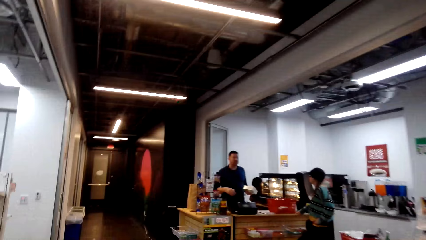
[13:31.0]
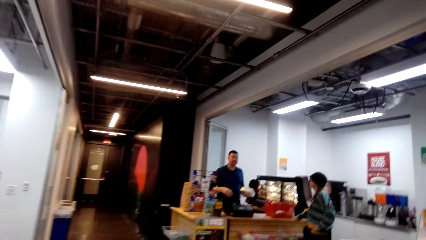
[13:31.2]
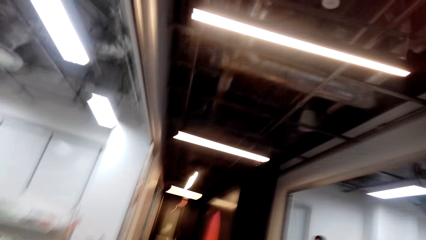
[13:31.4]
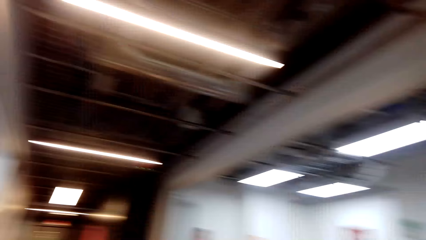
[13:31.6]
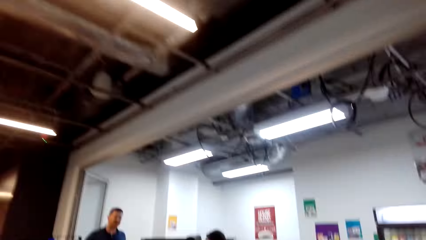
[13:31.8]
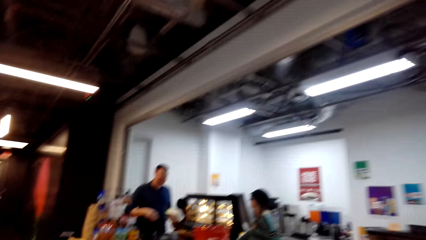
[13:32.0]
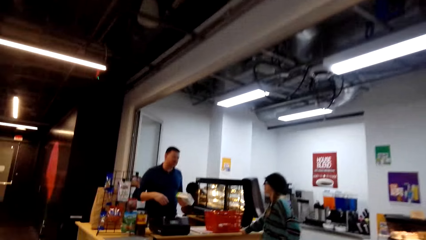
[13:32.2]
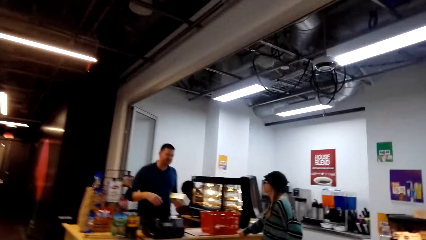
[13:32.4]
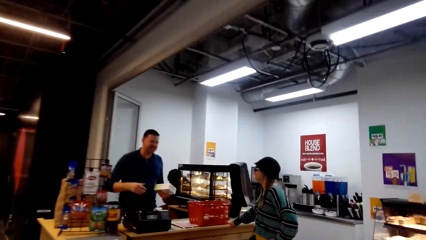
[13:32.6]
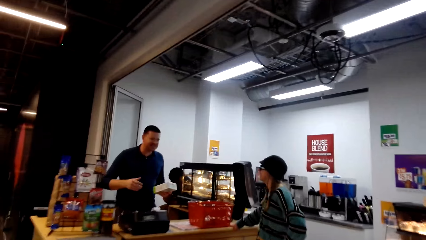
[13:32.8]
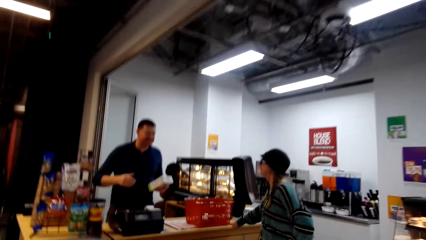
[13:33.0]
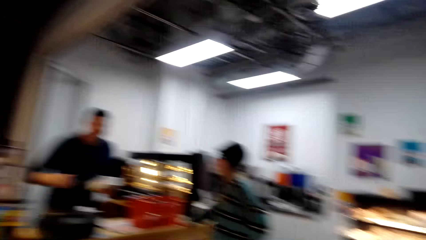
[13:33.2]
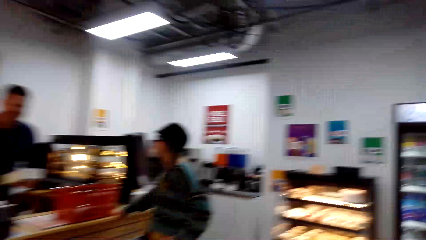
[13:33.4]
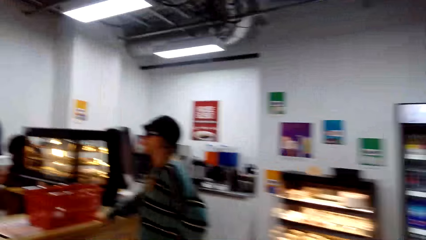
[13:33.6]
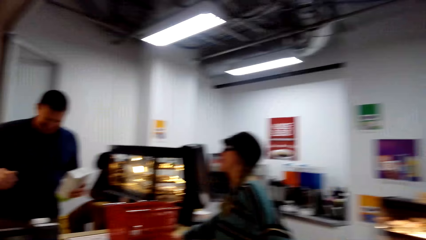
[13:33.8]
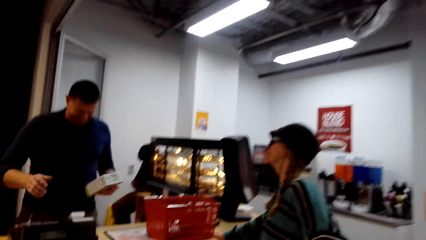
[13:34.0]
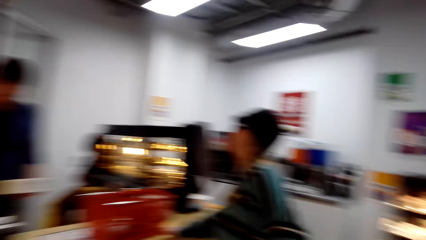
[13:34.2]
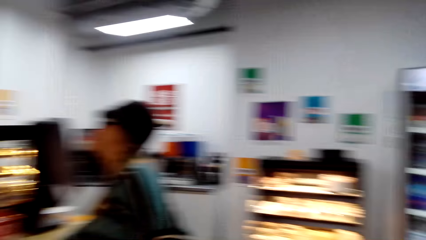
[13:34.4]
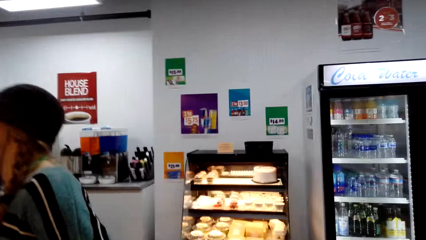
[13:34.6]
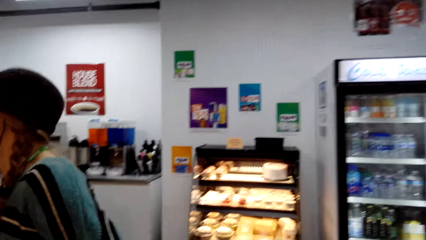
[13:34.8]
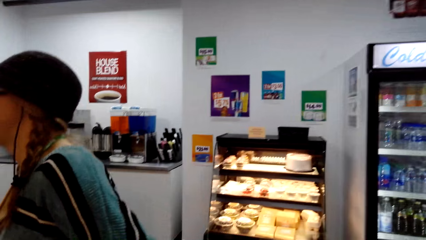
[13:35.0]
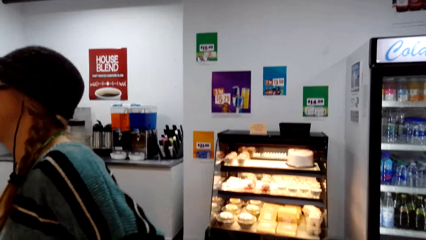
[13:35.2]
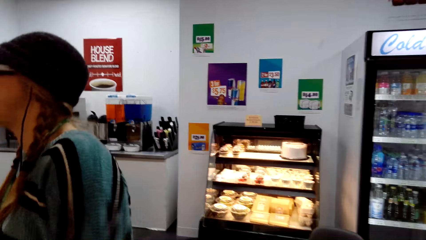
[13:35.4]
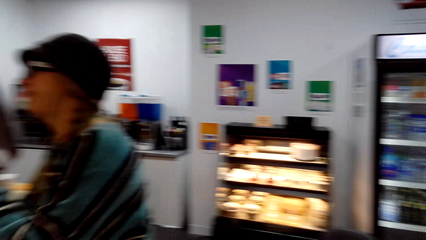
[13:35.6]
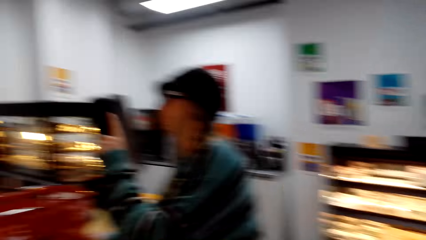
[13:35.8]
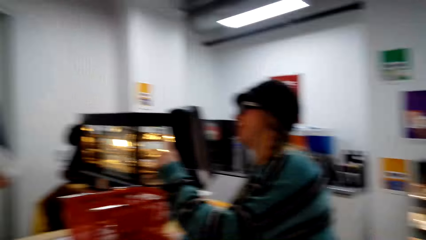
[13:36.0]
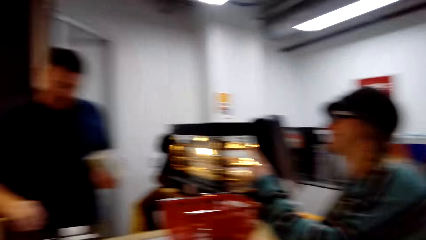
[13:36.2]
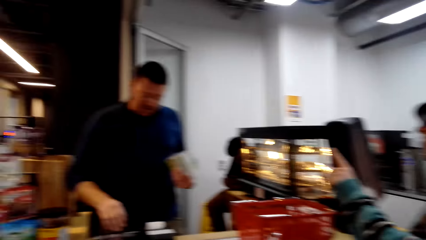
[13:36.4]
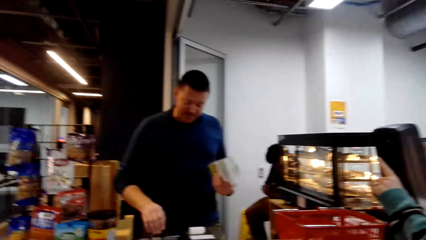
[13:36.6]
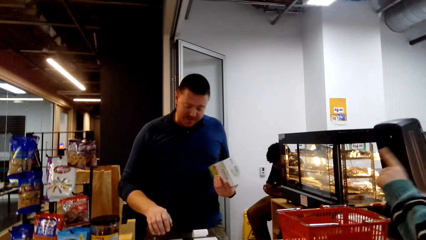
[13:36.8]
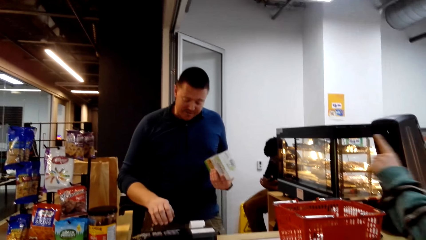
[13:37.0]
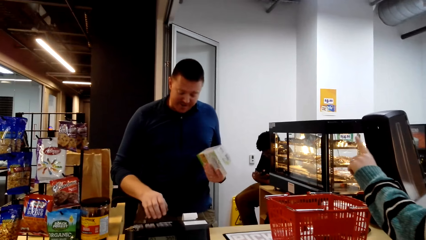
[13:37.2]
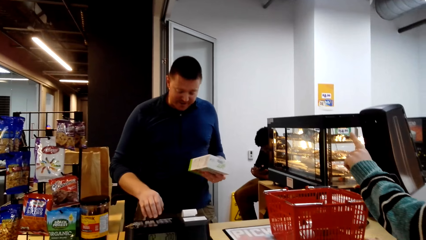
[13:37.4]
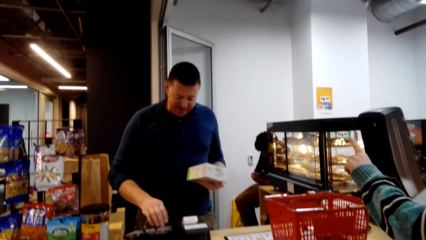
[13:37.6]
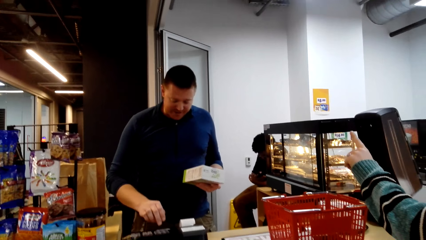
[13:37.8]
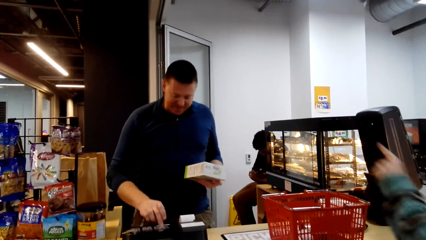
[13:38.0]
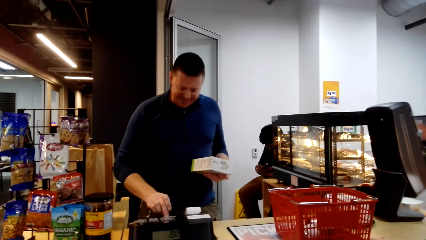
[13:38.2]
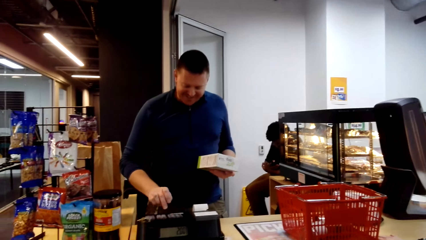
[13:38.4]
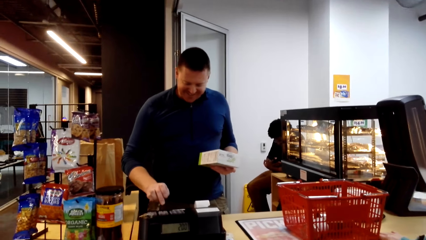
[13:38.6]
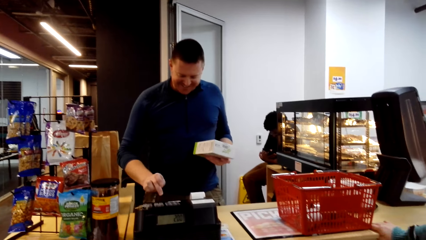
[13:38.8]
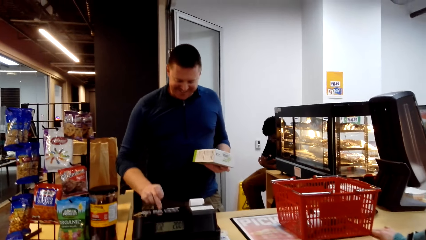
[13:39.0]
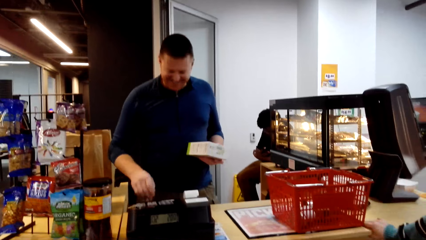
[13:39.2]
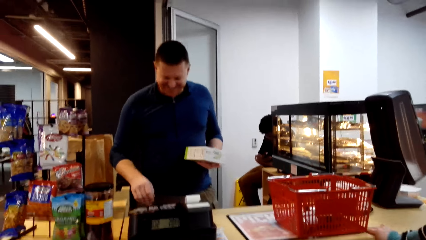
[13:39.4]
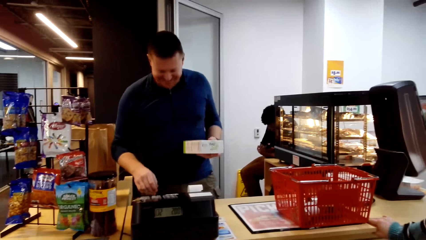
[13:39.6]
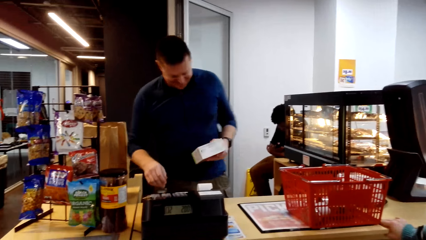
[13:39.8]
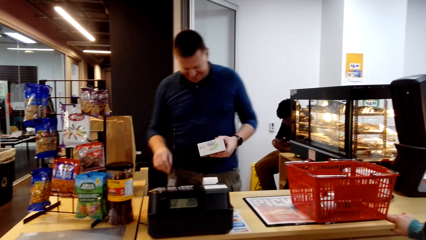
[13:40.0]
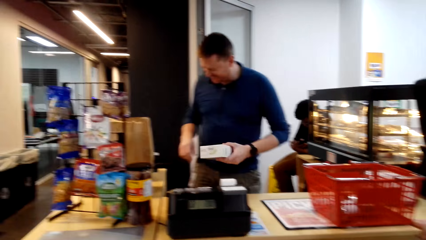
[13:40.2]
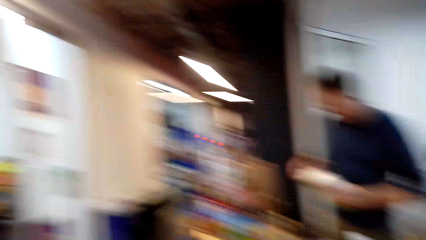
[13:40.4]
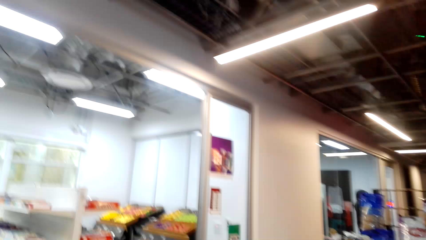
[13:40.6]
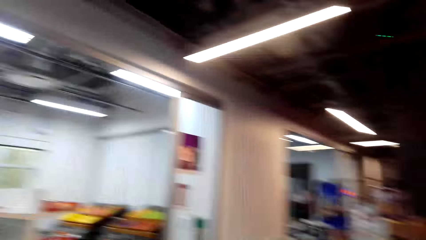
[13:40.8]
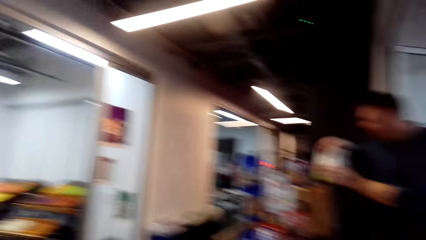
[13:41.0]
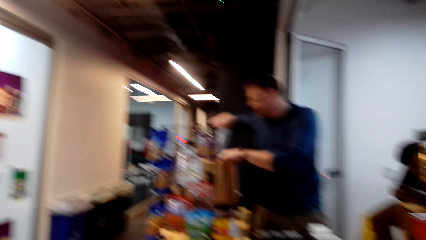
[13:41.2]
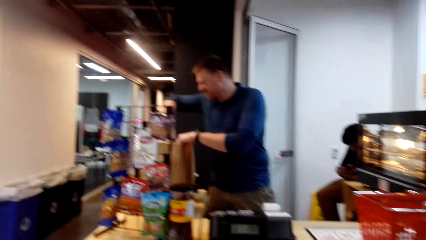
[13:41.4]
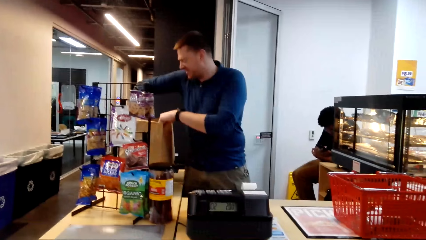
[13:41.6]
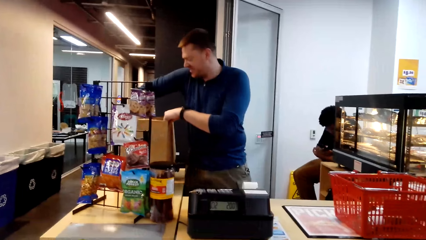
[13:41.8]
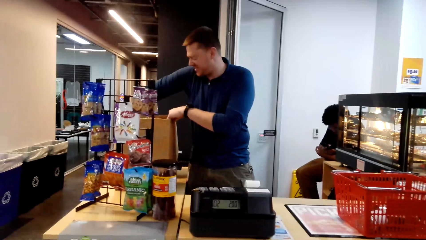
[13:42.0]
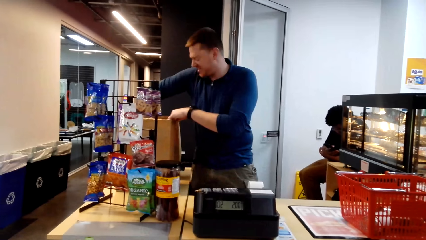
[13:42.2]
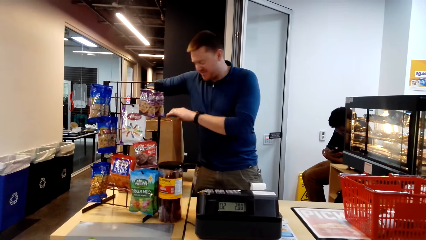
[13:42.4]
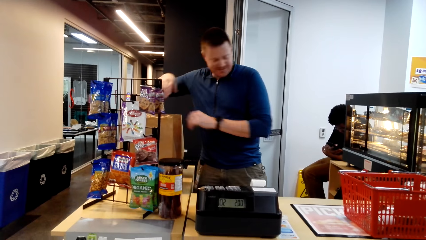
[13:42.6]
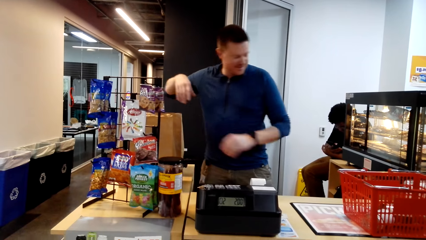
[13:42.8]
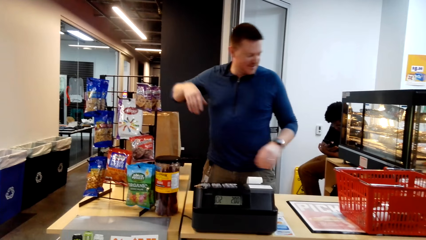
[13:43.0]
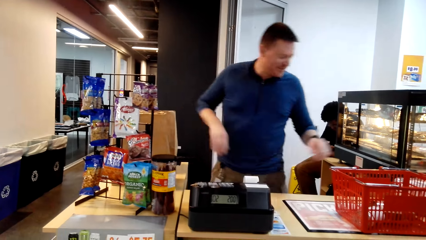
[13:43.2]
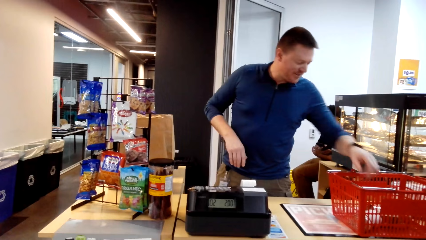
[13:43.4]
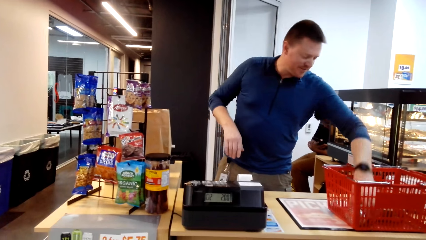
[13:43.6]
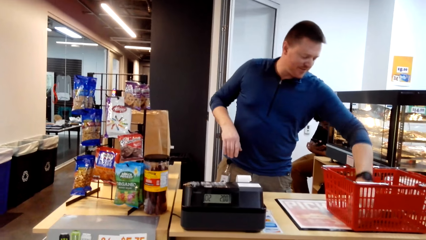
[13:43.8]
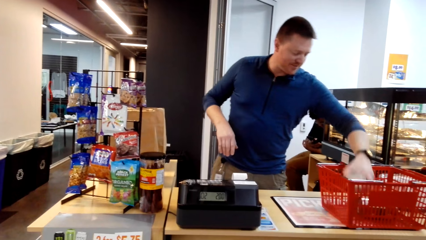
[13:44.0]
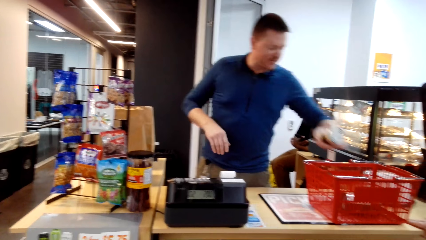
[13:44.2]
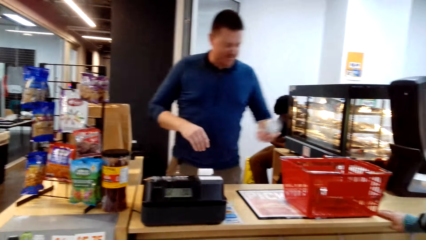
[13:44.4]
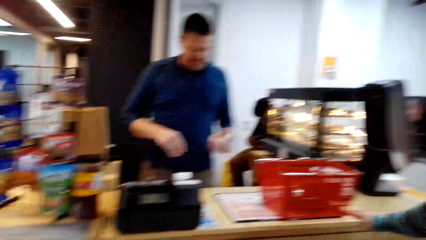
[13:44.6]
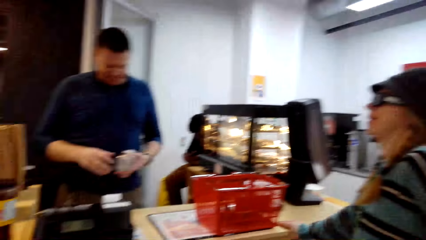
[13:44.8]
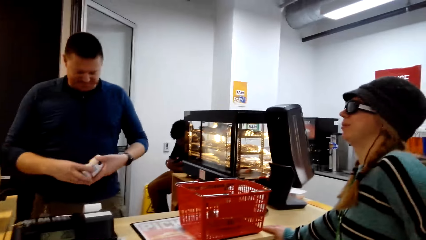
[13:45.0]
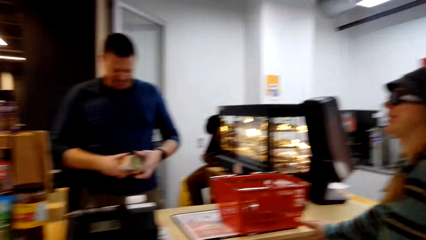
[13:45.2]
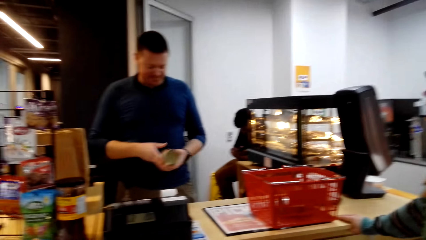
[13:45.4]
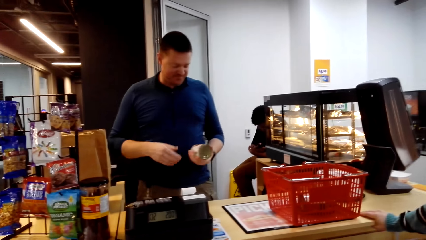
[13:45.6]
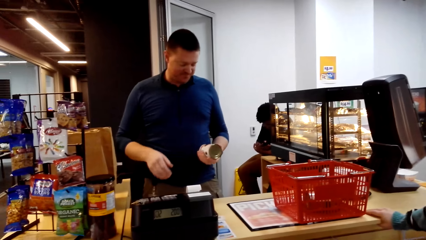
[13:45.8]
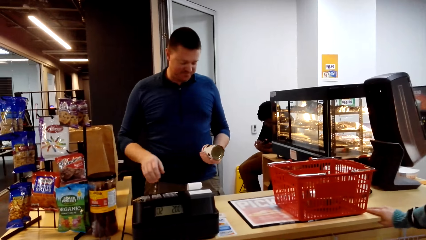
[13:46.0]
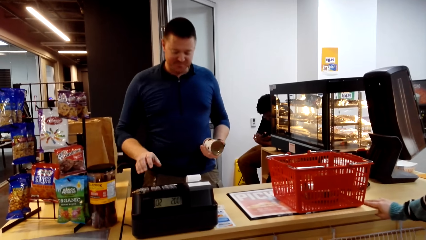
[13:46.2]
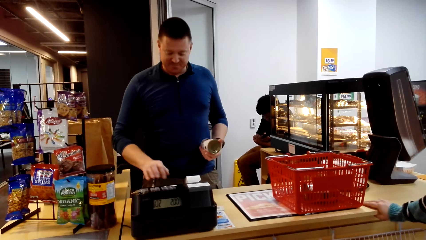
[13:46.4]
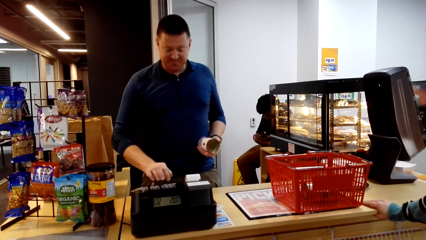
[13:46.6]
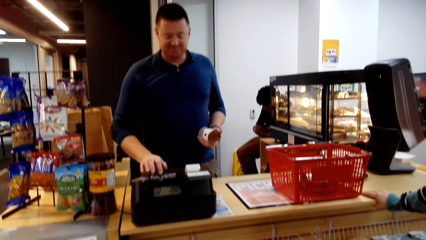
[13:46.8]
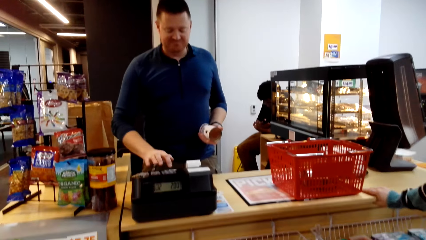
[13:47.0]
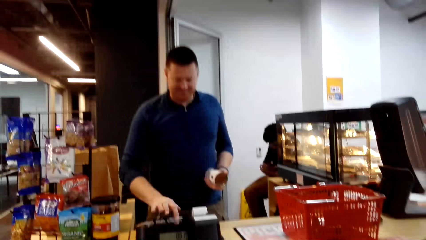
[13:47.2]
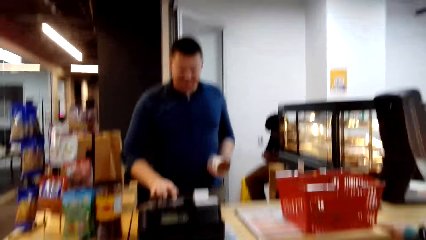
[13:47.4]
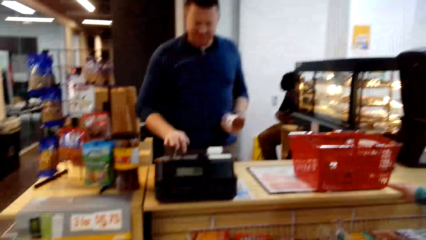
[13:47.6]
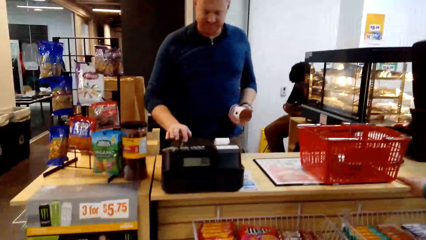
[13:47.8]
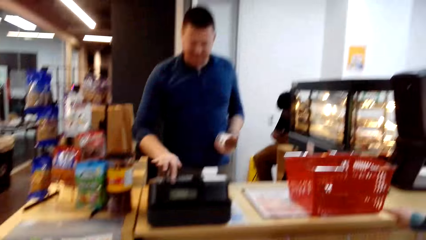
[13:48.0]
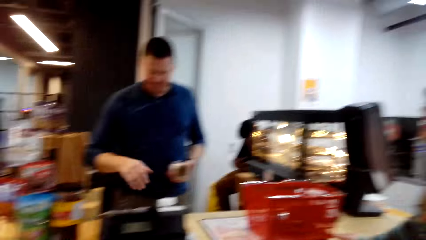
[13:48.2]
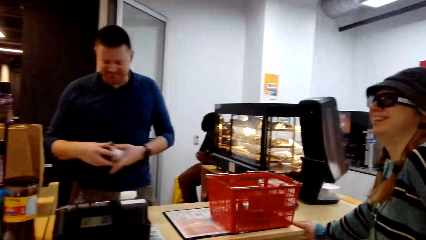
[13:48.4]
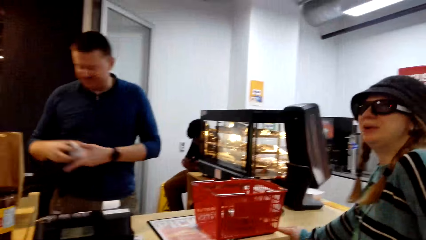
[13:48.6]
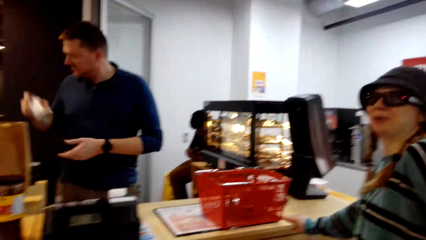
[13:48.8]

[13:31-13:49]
The camera wearer walks towards the cashier. A woman points her finger. The cashier man dials on the cash register. He puts the item in the packet. He takes the item from the trolley. He looks at the item. Another man dials the cash register. The cashier man converses.
